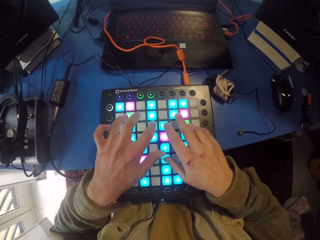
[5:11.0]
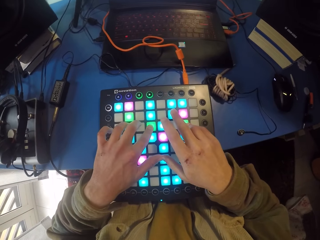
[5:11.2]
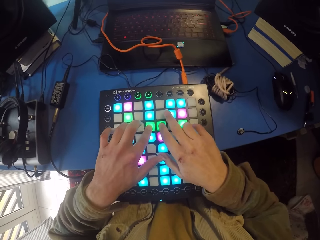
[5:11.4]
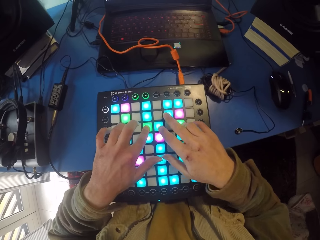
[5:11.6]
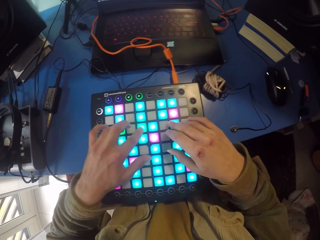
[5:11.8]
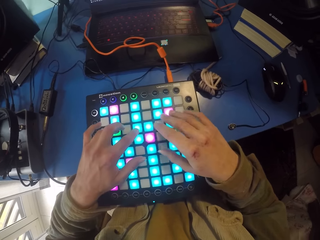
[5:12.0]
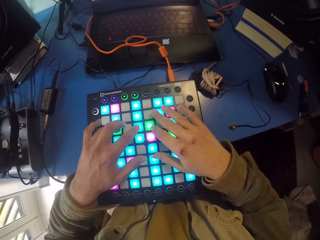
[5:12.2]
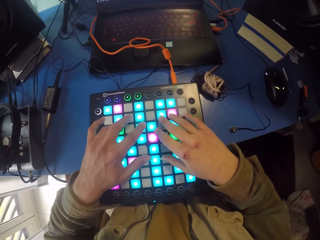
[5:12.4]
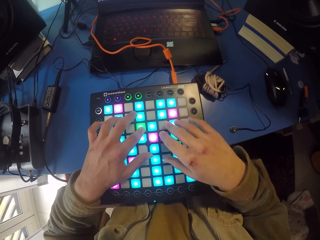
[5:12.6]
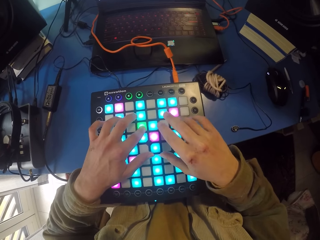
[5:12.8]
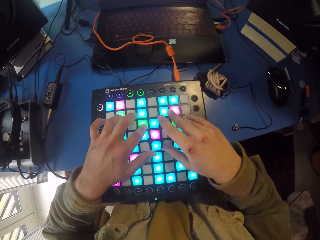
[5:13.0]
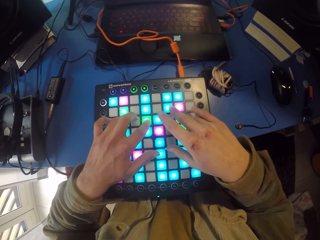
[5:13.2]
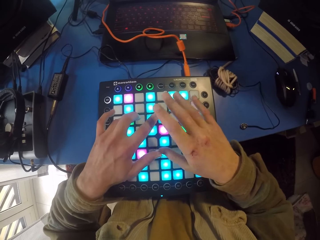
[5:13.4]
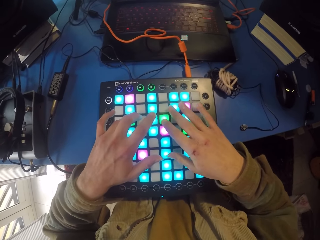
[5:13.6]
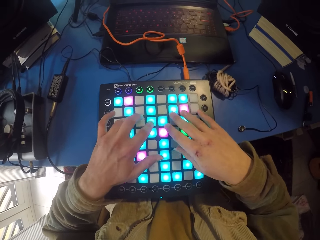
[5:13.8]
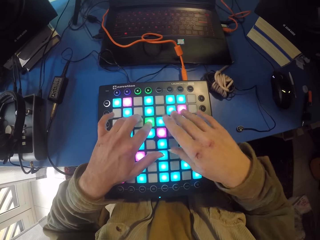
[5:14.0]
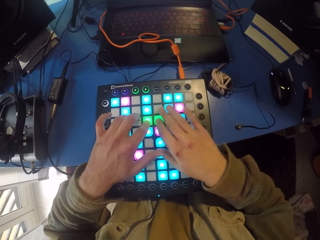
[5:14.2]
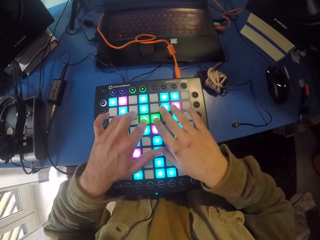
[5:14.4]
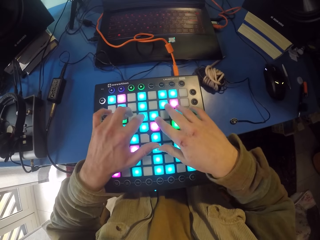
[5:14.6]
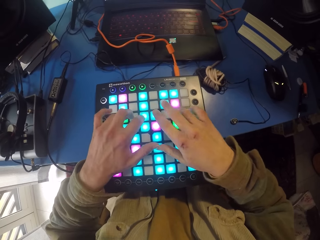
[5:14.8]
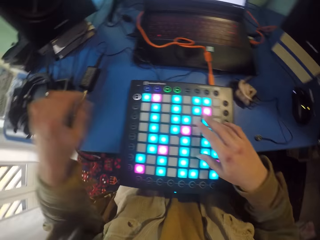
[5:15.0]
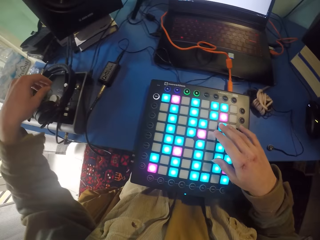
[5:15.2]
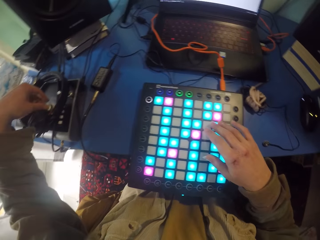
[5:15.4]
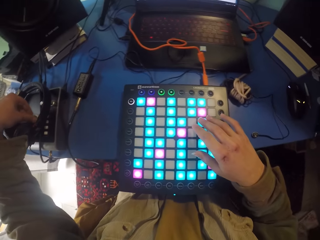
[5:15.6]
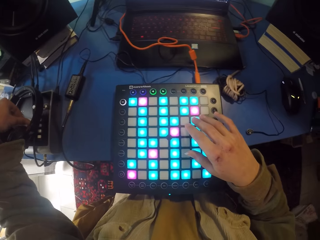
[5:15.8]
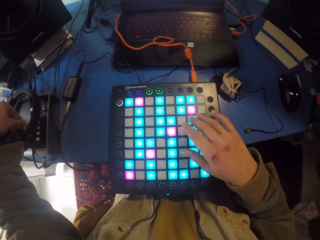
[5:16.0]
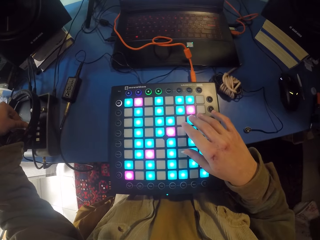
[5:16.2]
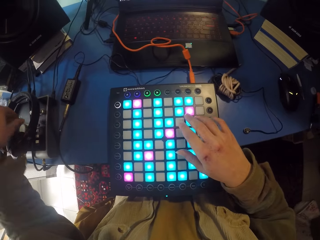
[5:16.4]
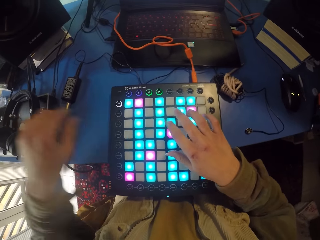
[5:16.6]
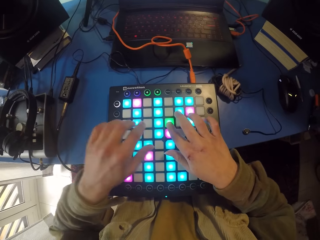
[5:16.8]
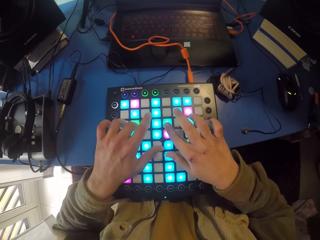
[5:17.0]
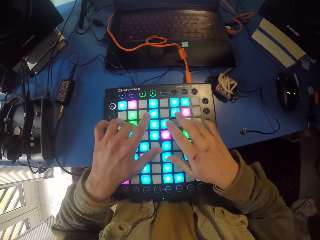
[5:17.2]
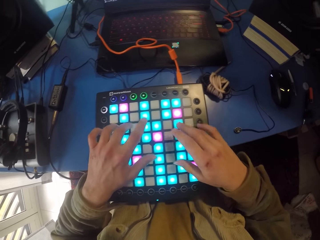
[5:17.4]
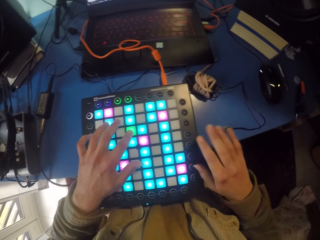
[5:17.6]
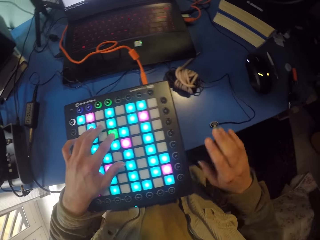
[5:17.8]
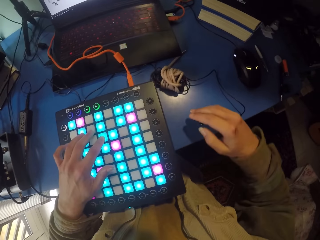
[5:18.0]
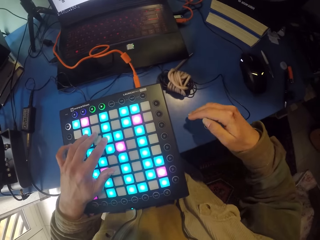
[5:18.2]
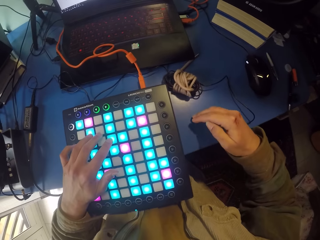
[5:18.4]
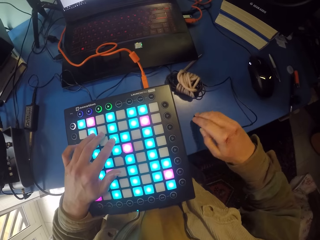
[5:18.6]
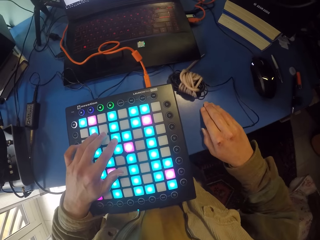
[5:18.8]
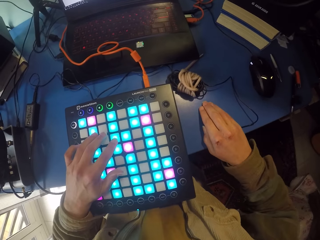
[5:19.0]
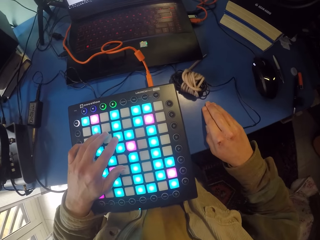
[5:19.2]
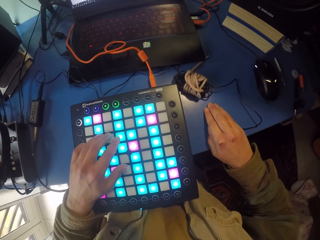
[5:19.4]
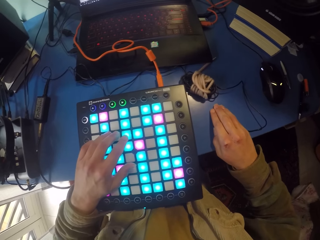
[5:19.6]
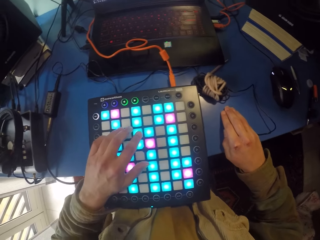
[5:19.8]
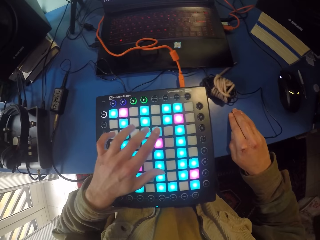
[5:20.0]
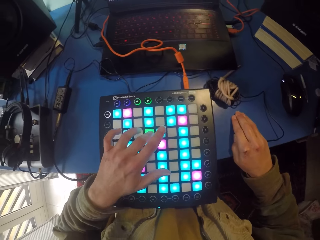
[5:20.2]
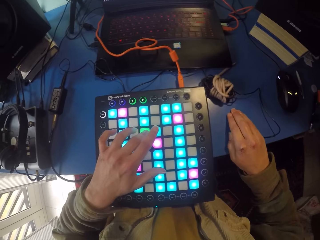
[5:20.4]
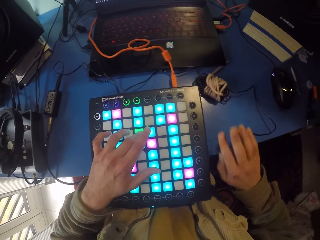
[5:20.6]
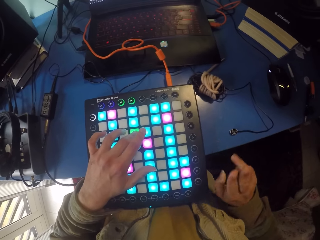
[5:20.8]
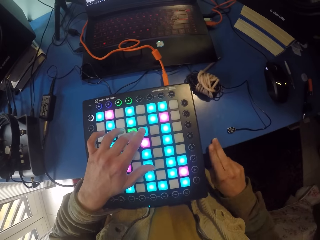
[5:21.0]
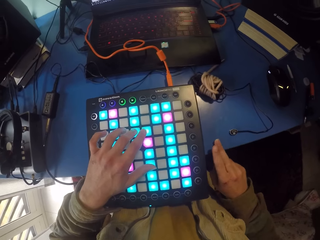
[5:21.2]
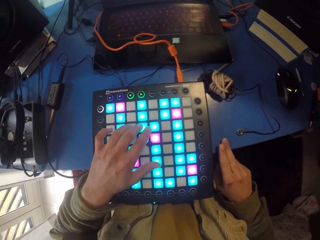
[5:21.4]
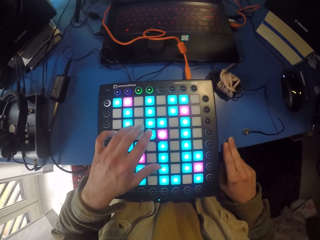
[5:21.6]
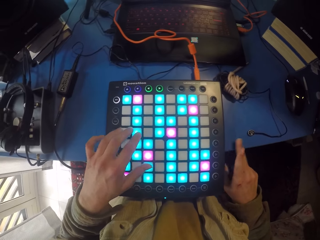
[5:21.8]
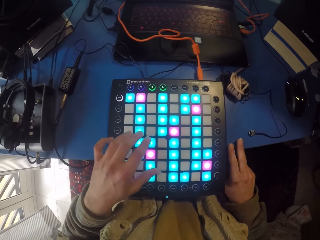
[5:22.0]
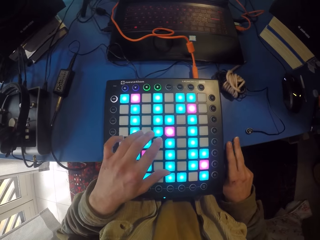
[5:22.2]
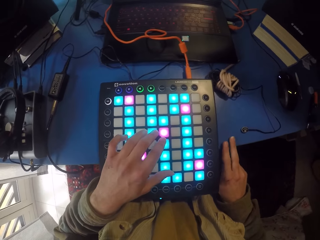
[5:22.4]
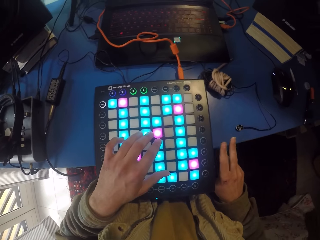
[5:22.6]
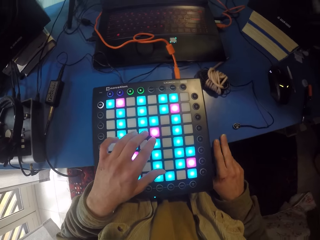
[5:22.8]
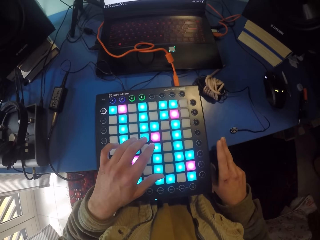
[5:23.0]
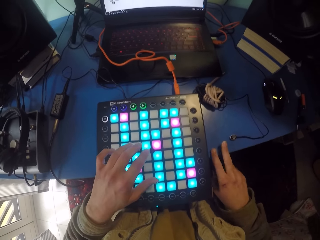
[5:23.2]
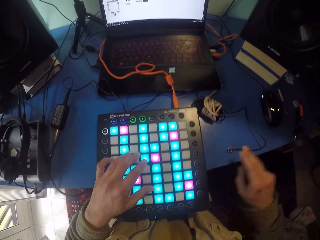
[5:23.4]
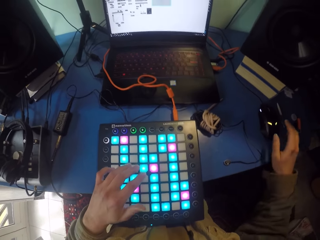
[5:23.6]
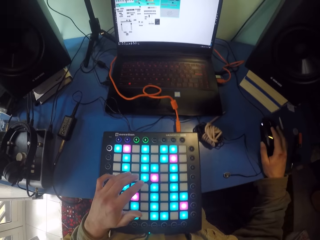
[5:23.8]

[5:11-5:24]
The camera wearer touches the touchpad with both hands. They press with both hands. They pick something. They touch the launchpad with both hands. They press with both hands. They tap the table. They release the right hand from the launchpad. They press the piano. They tap the table.

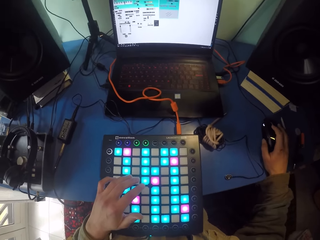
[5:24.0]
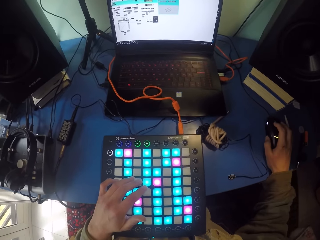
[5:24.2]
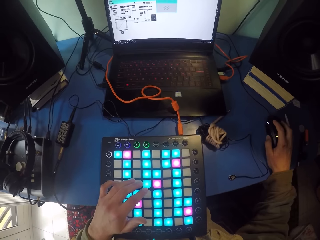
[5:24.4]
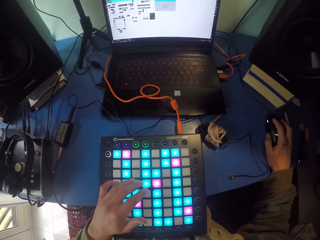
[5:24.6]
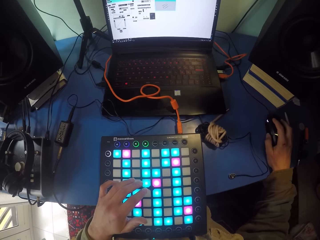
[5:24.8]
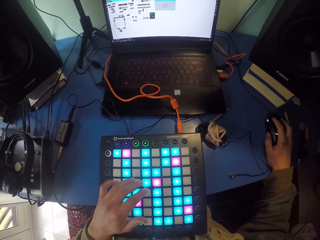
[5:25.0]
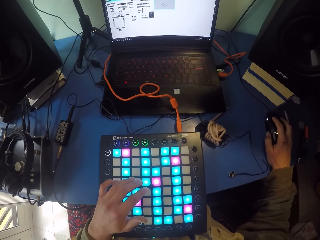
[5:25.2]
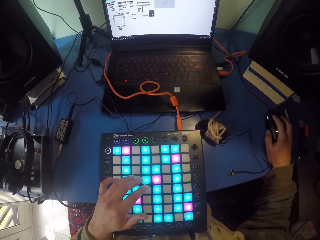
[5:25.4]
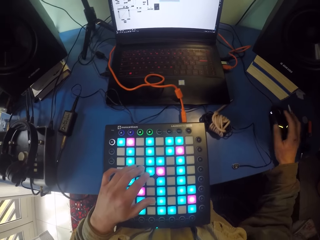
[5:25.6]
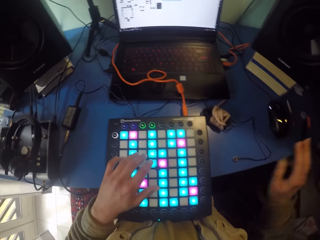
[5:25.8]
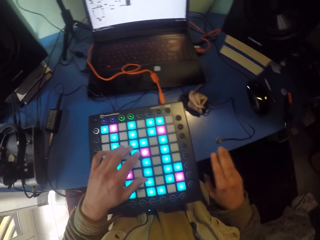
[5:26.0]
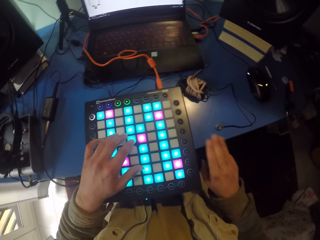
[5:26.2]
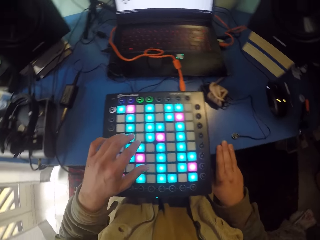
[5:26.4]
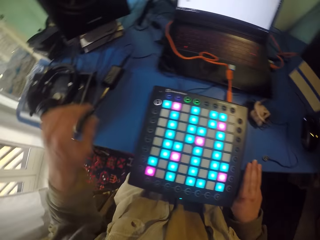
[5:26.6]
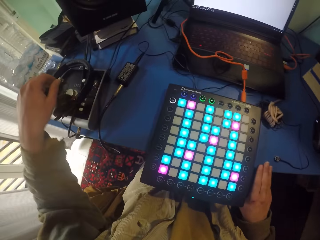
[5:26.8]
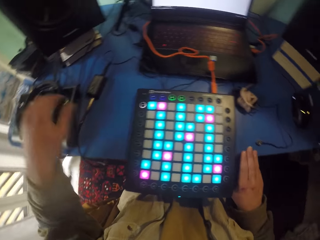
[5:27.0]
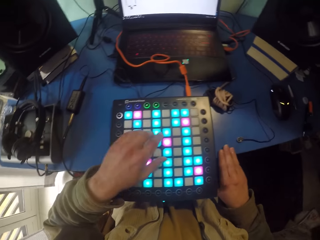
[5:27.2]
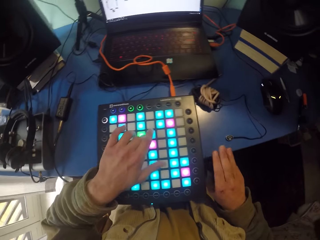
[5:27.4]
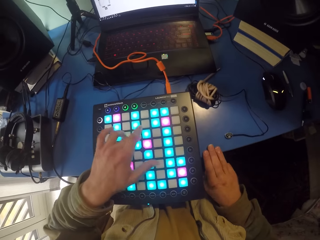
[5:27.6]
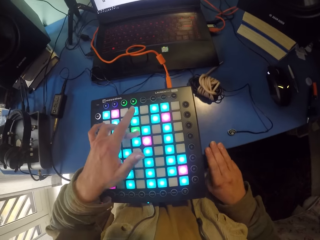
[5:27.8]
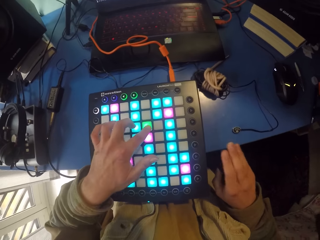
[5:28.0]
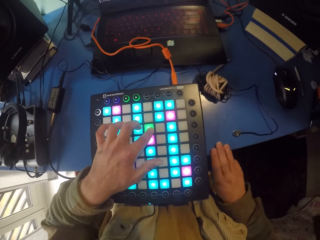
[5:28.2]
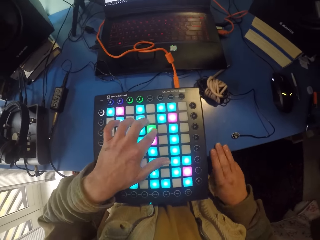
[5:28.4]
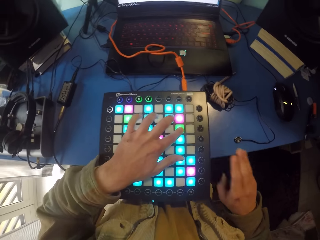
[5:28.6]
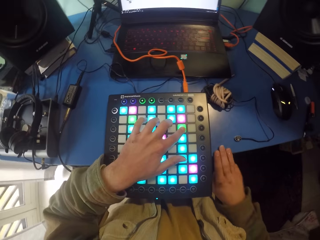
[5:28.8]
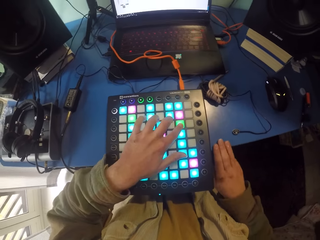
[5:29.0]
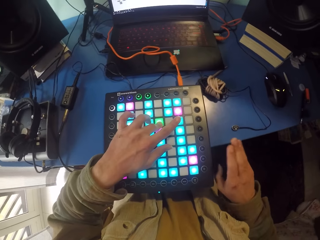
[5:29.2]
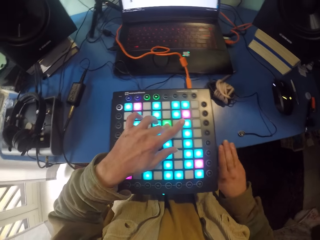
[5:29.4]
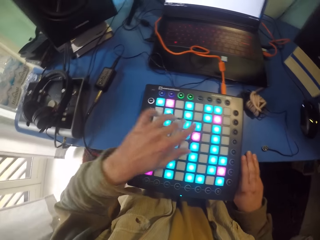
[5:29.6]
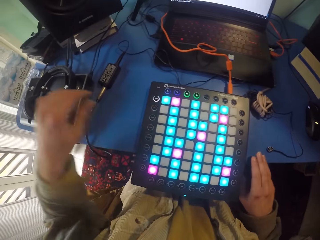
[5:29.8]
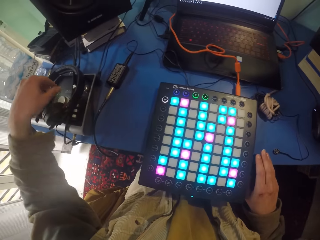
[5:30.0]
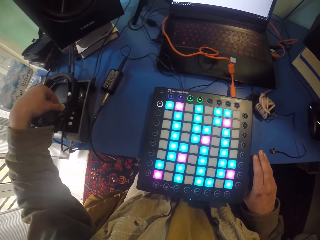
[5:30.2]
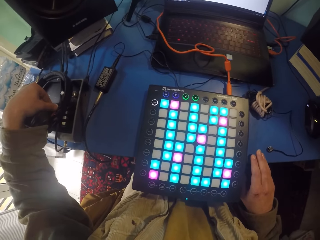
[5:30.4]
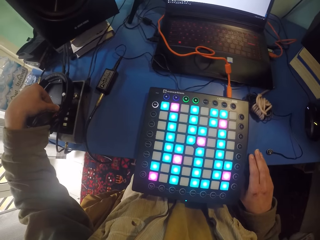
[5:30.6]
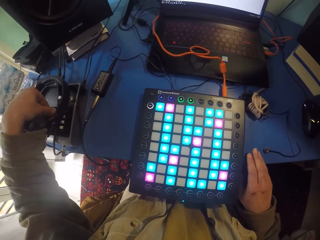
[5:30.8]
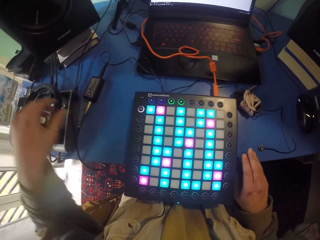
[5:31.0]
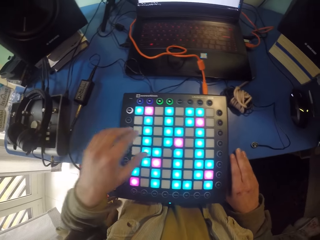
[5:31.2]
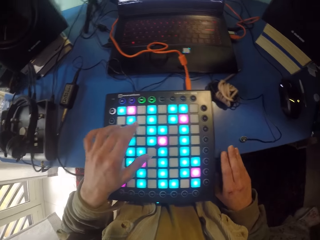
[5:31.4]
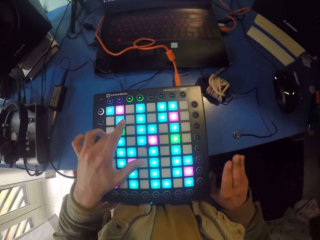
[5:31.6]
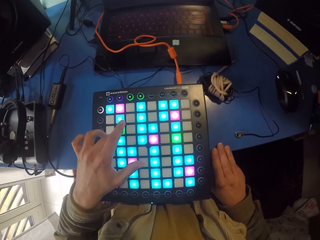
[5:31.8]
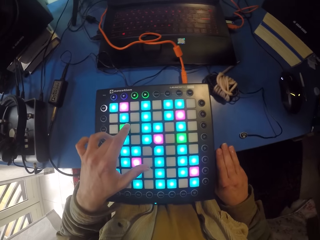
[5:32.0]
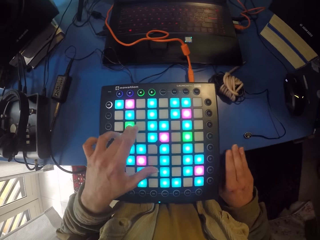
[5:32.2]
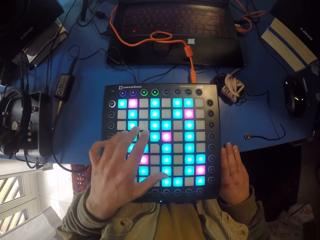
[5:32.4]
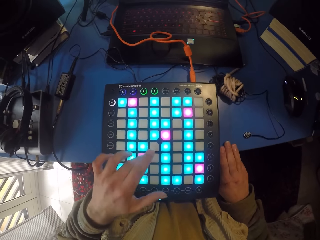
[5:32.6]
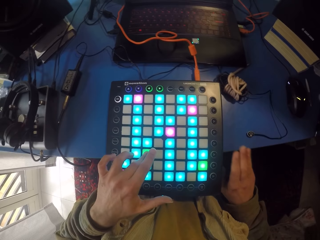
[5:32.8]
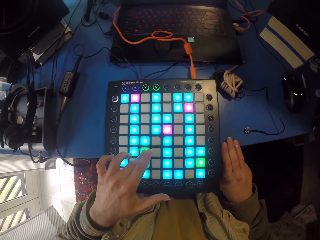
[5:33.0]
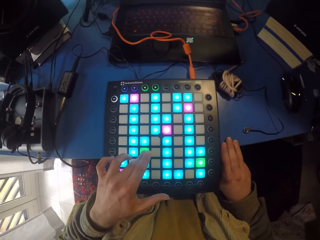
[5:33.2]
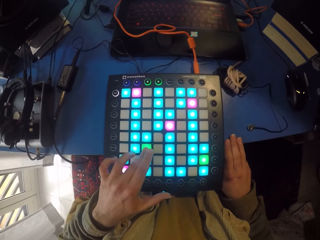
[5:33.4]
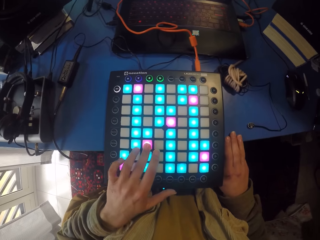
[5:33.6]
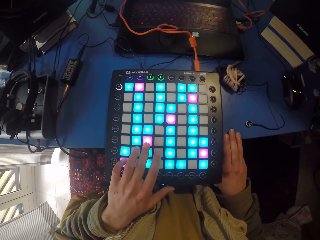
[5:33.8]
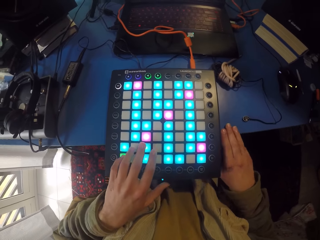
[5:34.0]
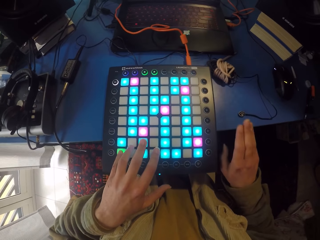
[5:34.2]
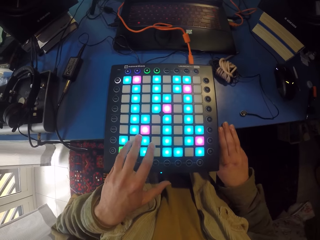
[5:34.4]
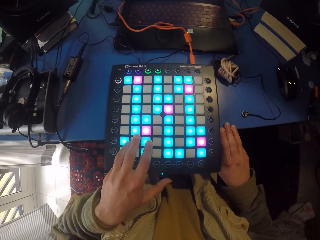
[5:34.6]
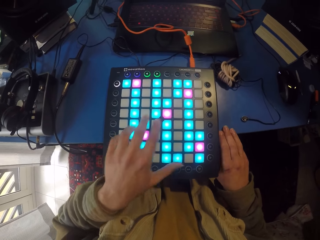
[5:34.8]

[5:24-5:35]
The camera wearer holds the mouse. They touch the mouse. They operate the laptop. They hit the table with the right hand. They lift the hand. They touch the launchpad with the left hand. They tap the table. They press the piano. They tap the table. They pick something. They control the amplifier. They press the piano. They touch the launchpad with the left hand. They tap the table. They press the piano.
